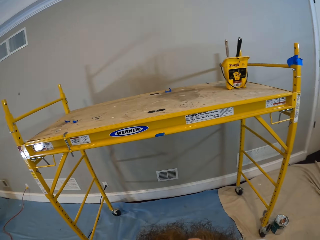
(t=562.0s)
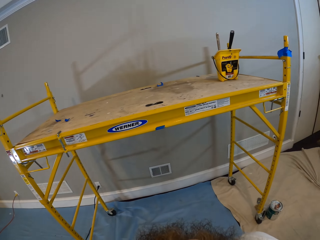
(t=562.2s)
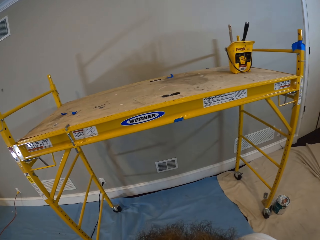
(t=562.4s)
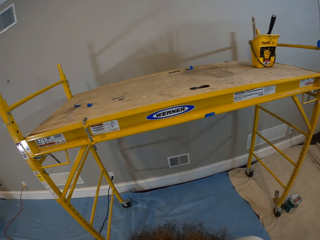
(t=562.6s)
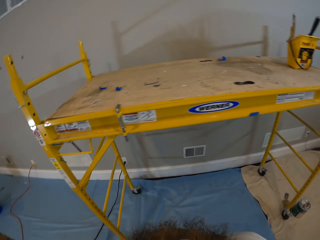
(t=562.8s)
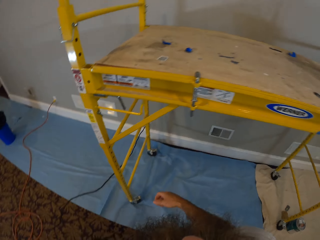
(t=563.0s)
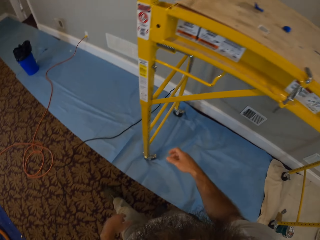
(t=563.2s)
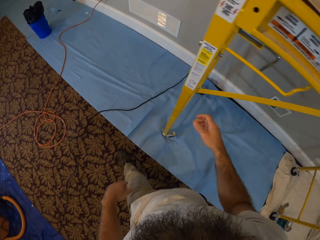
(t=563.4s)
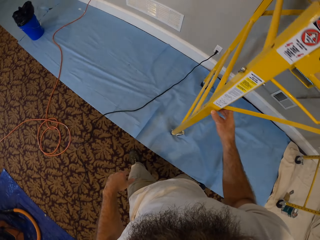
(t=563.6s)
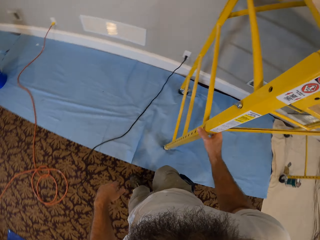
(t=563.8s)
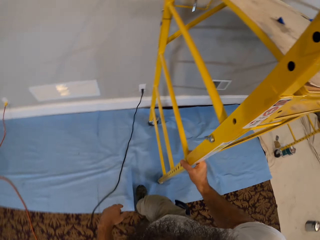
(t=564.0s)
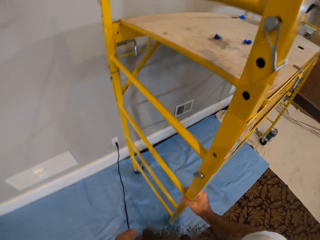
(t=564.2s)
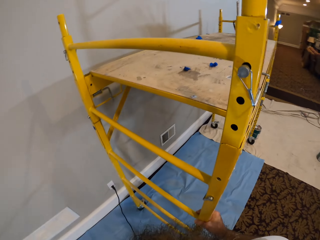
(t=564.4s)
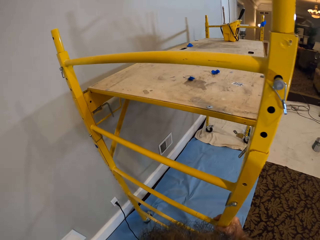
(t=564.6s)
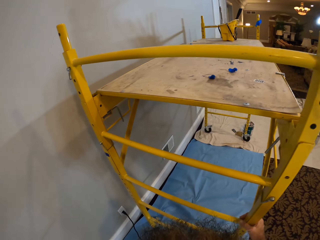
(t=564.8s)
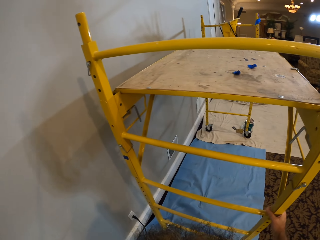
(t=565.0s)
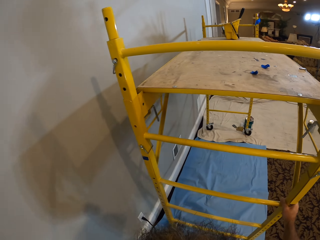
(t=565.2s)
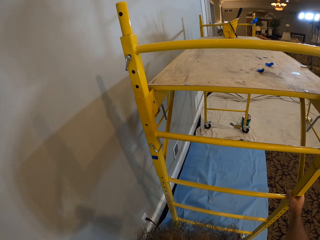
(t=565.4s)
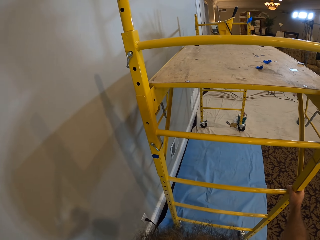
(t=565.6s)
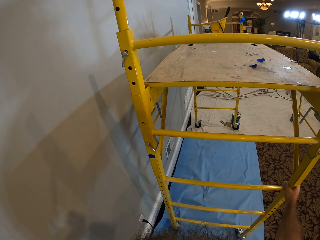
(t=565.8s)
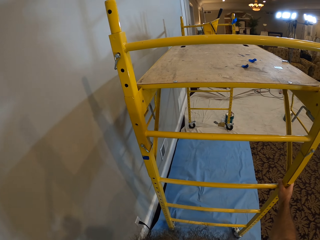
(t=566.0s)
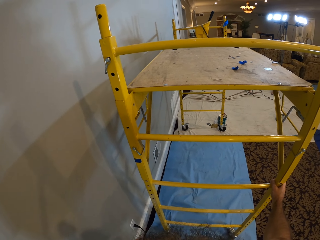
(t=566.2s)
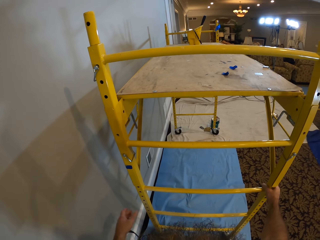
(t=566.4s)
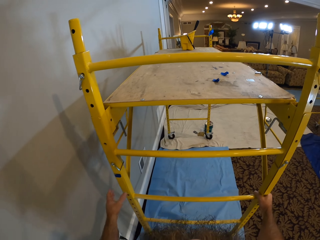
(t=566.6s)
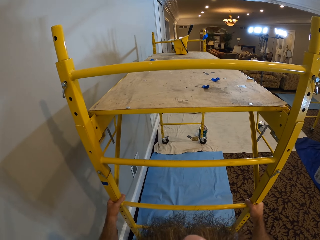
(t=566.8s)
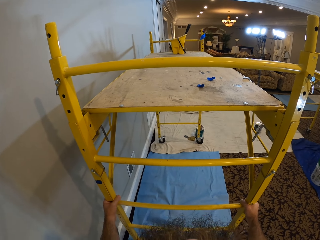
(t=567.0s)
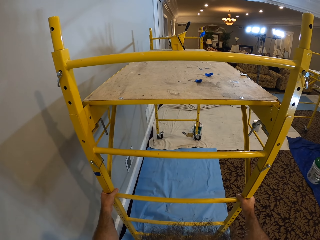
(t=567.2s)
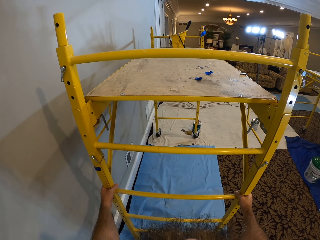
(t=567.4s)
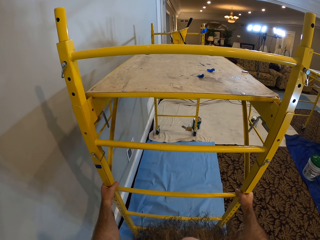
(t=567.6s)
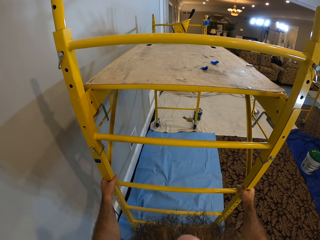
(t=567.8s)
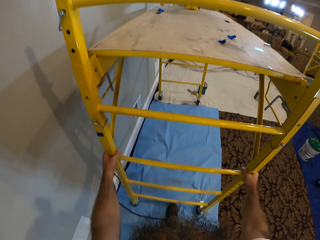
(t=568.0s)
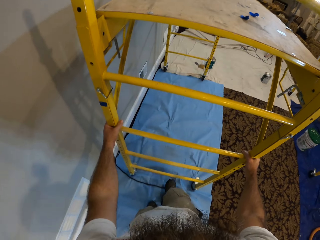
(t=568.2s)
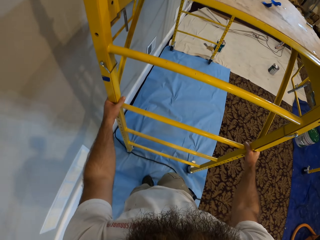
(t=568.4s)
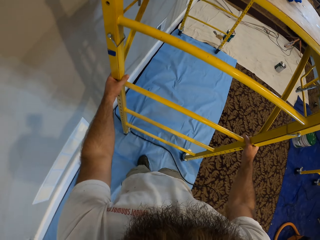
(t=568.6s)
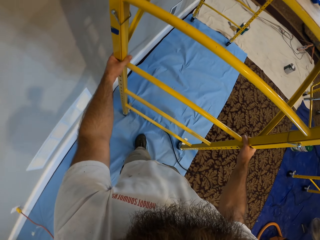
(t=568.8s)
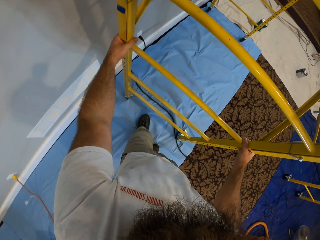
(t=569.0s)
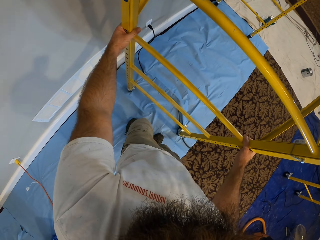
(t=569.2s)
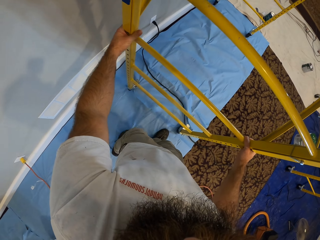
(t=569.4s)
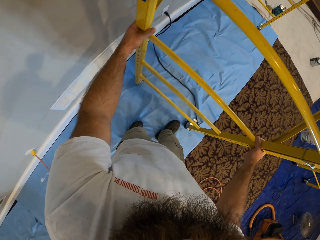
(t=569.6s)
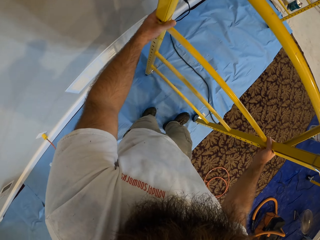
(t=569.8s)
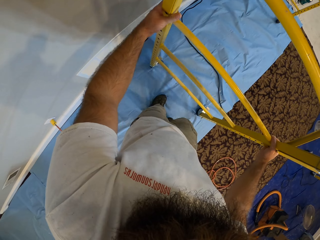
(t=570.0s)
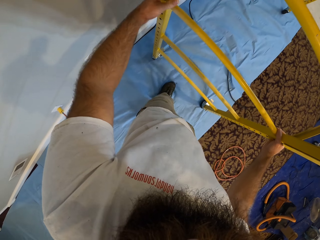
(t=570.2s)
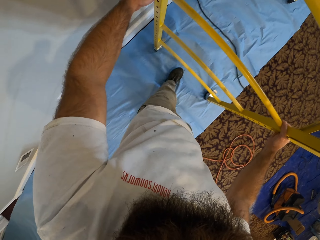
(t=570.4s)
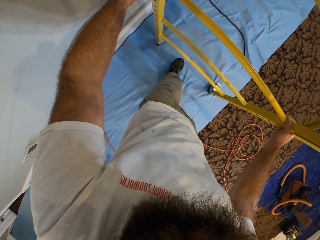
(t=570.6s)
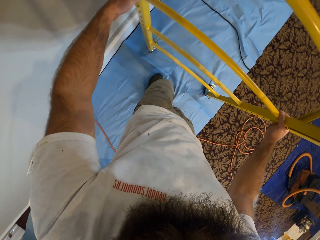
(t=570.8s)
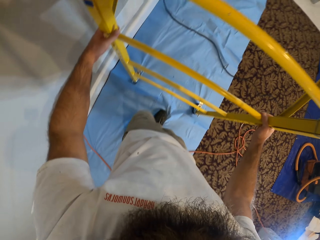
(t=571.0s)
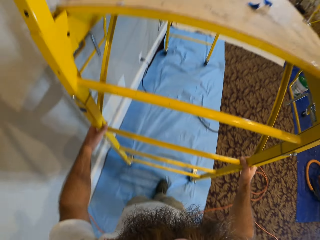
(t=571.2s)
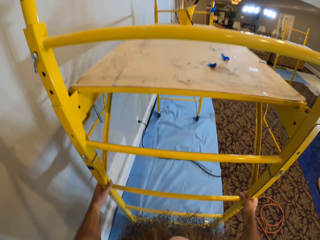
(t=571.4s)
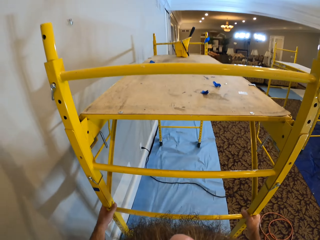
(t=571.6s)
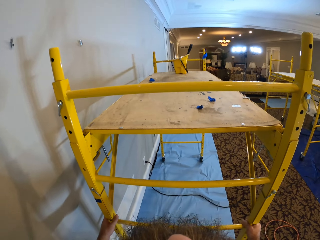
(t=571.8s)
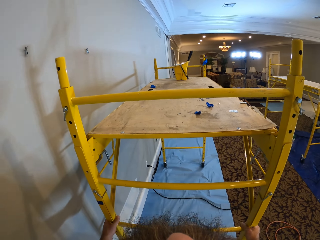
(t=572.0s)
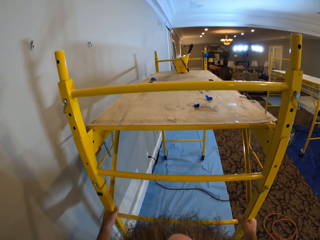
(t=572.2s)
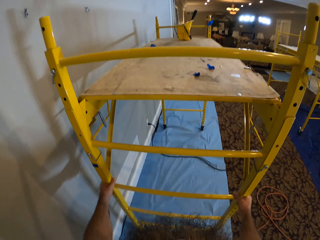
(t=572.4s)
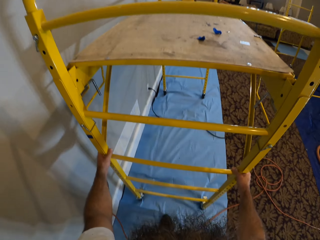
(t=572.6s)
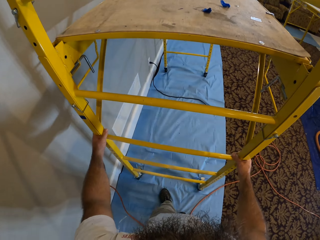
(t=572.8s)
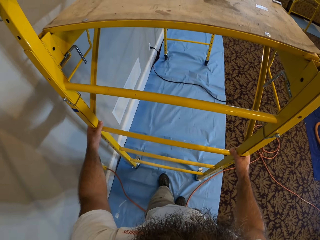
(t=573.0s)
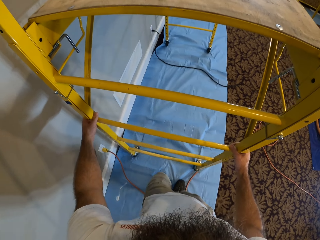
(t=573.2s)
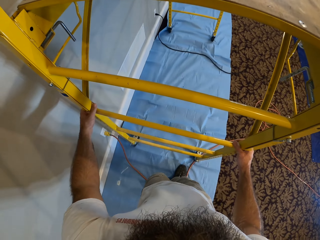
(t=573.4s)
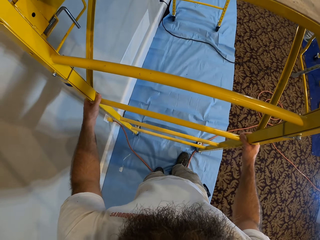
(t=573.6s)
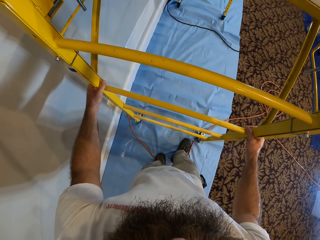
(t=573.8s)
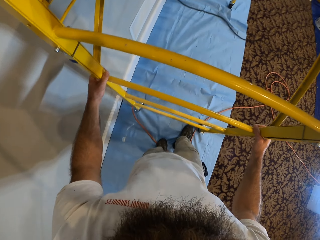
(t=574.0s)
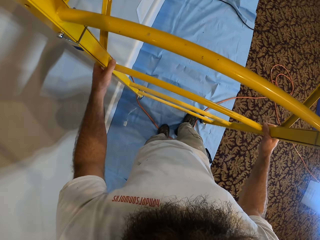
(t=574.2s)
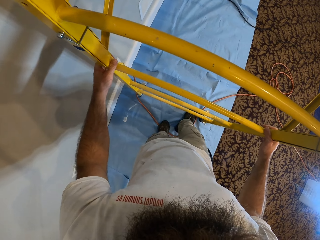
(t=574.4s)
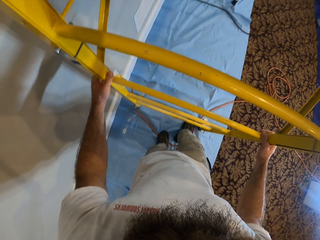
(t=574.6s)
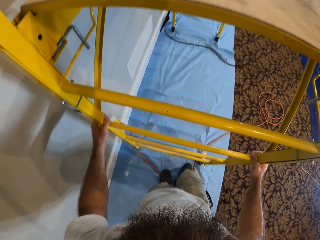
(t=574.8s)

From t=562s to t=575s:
The camera wearer looks at the ladder. He places his right hand on the scaffold ladder. He places both hands on the scaffold ladder. He moves the scaffold with both hands.

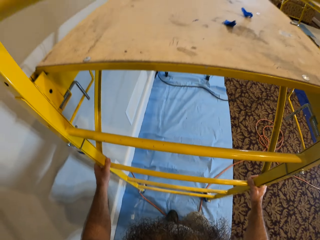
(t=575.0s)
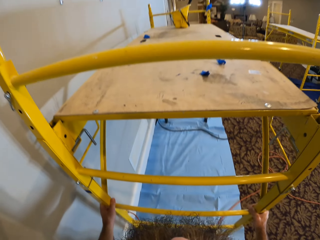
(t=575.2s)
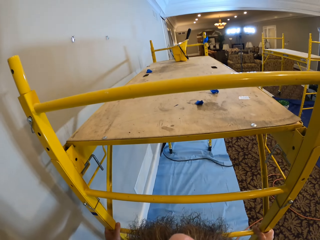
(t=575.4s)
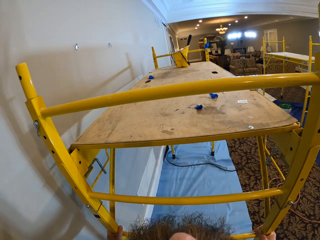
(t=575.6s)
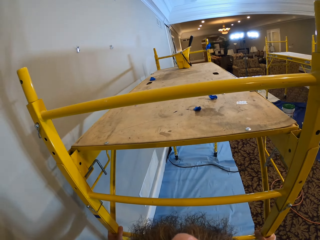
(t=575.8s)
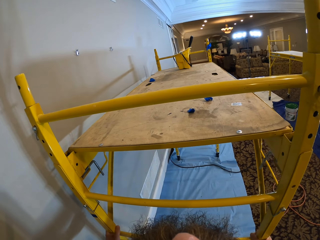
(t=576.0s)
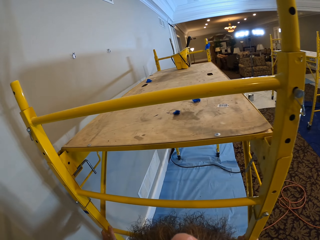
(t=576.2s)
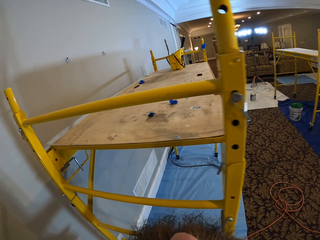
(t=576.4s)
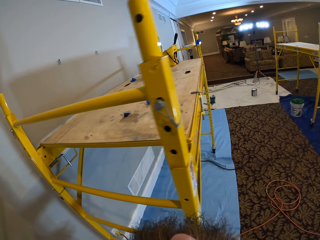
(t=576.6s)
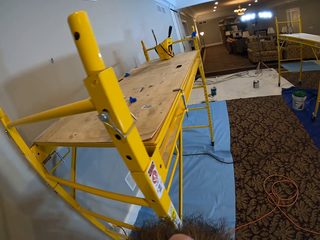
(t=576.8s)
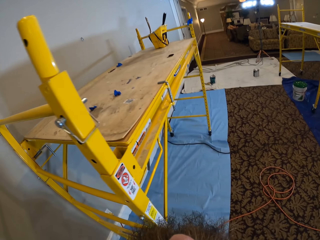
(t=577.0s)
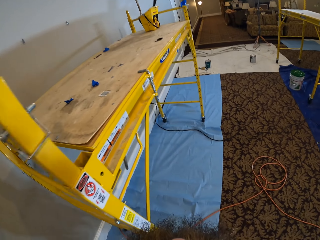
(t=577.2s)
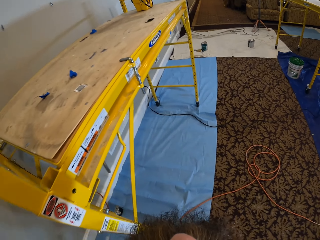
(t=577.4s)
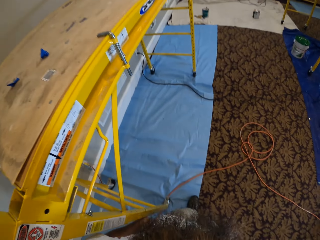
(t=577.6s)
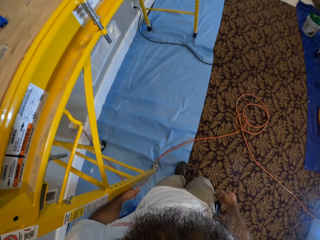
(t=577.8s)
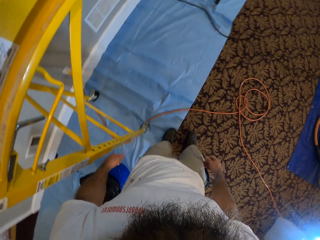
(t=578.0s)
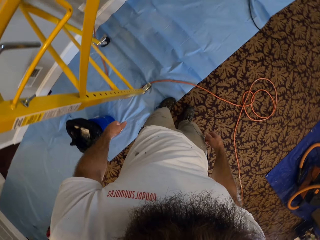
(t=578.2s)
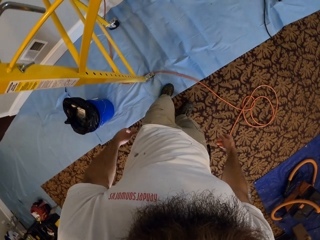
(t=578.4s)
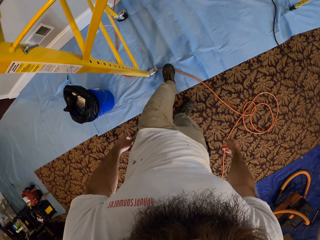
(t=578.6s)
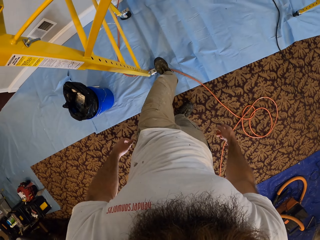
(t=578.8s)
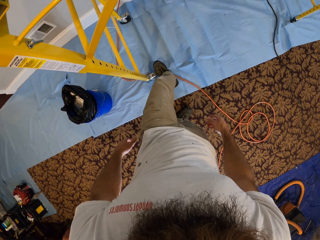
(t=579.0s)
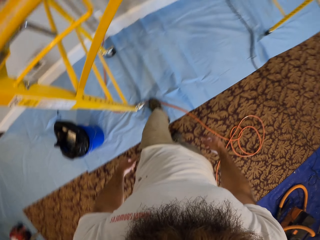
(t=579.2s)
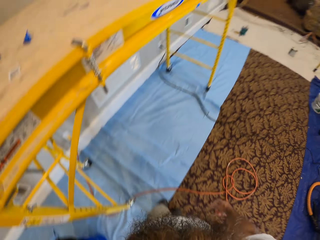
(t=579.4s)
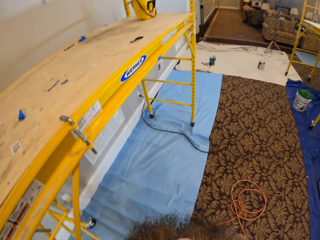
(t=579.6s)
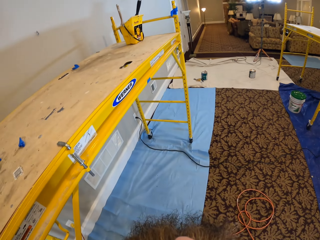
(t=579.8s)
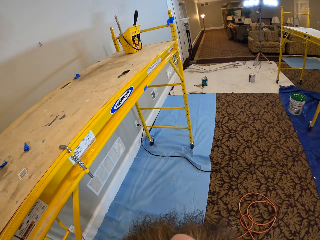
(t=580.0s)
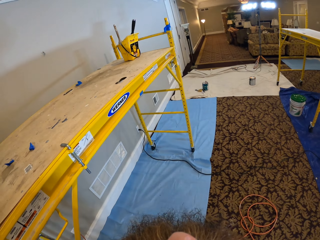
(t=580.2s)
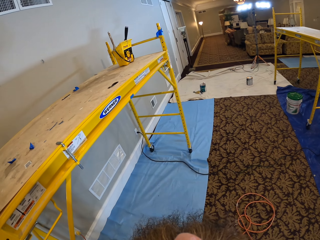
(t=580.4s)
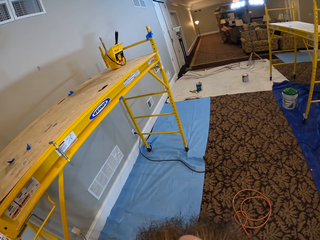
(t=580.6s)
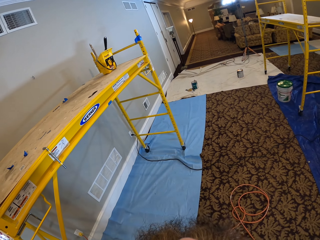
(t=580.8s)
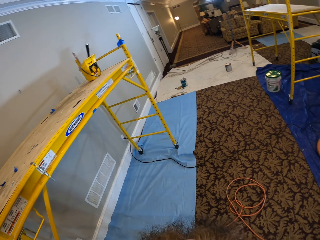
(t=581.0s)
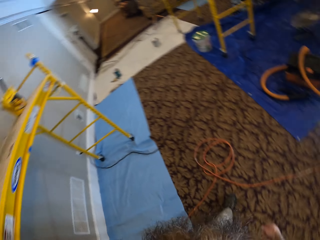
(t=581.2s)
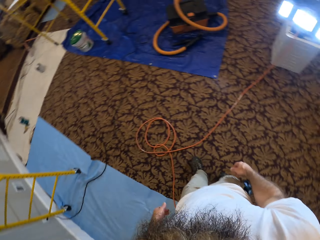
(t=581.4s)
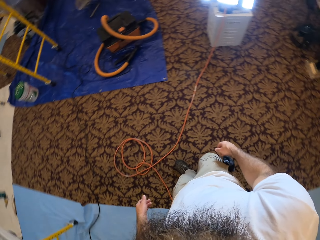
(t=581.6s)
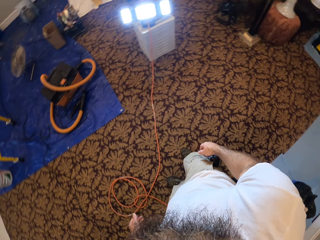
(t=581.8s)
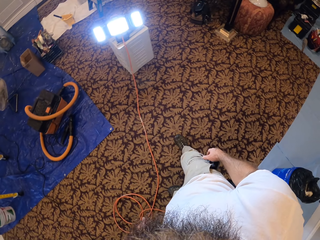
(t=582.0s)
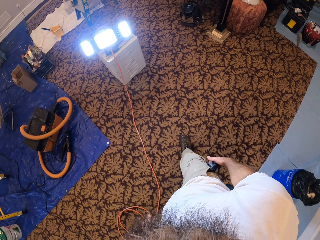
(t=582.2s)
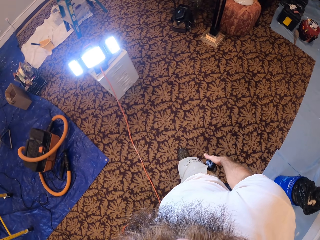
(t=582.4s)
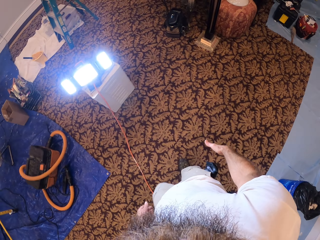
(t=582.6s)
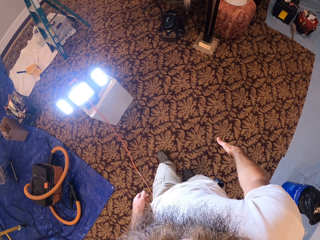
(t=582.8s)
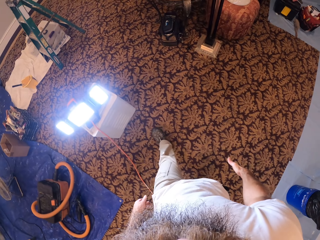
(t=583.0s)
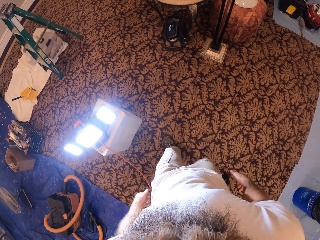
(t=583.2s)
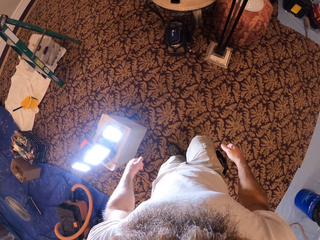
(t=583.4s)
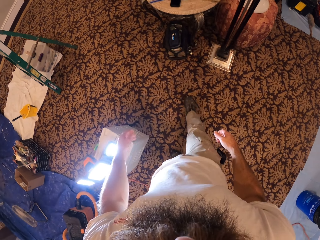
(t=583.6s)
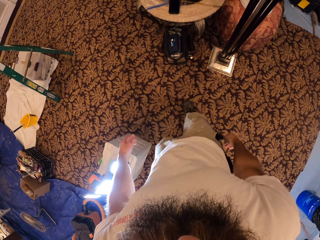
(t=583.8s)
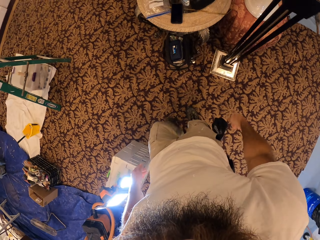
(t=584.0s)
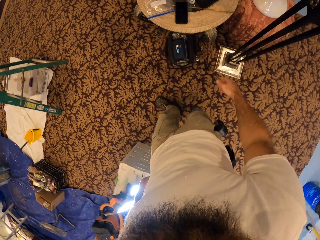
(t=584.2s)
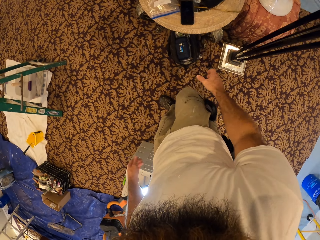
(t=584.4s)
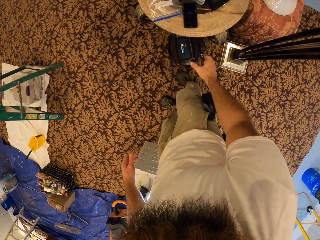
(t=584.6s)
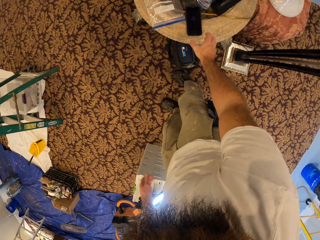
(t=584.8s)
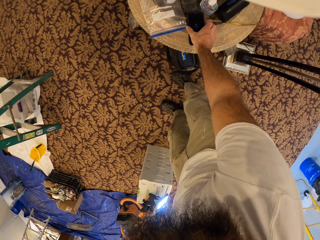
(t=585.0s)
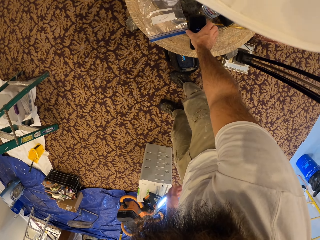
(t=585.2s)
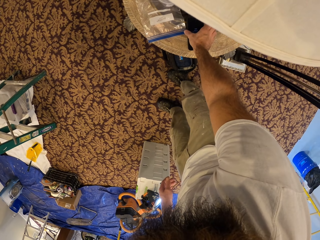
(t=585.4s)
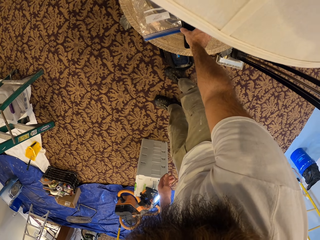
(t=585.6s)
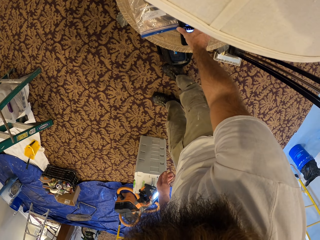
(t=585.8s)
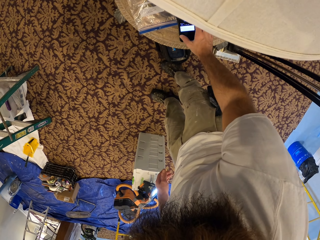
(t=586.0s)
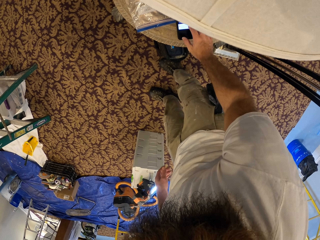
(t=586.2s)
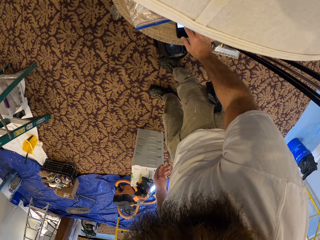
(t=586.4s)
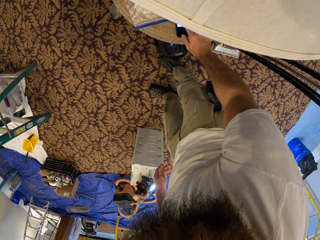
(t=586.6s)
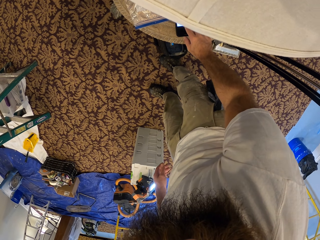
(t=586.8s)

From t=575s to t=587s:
The camera wearer walks to a table. He operates a phone on the table with his right hand. He picks up the phone.
